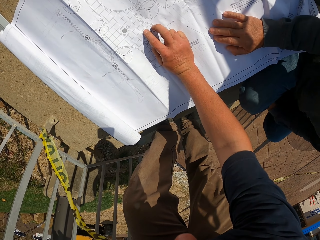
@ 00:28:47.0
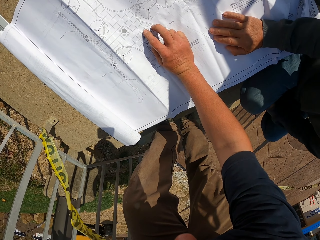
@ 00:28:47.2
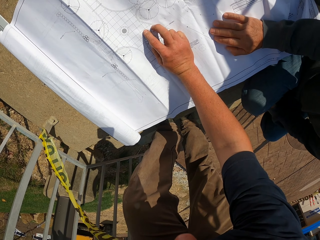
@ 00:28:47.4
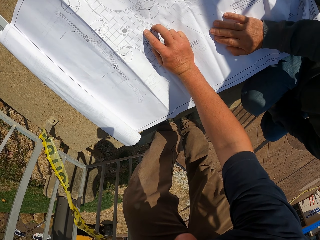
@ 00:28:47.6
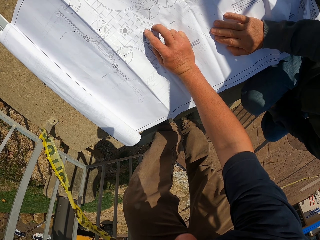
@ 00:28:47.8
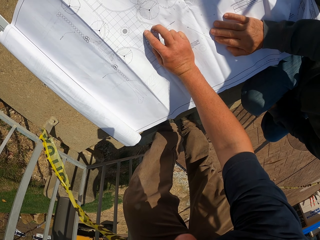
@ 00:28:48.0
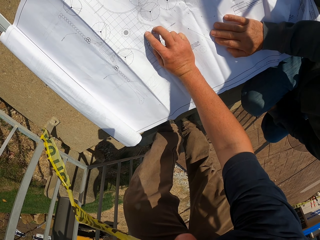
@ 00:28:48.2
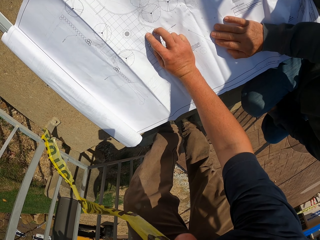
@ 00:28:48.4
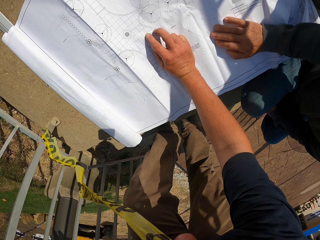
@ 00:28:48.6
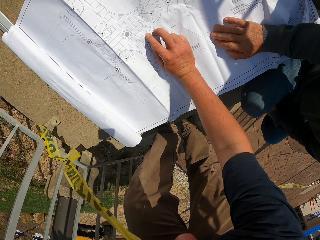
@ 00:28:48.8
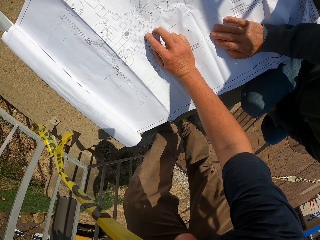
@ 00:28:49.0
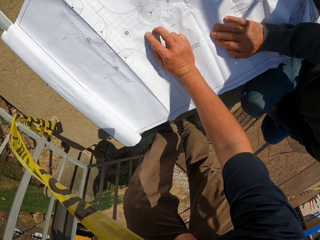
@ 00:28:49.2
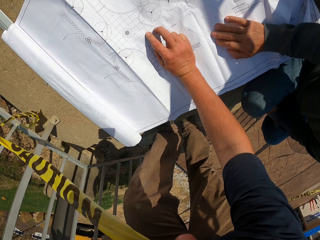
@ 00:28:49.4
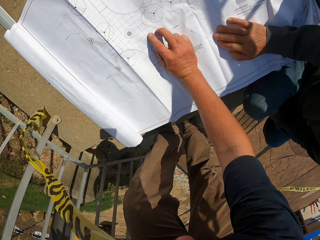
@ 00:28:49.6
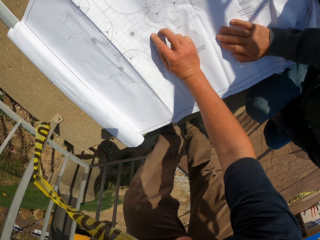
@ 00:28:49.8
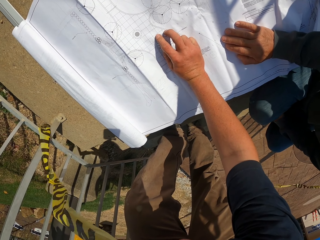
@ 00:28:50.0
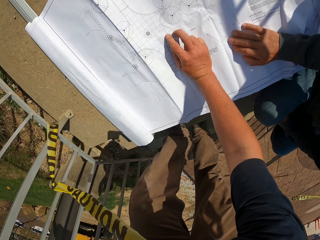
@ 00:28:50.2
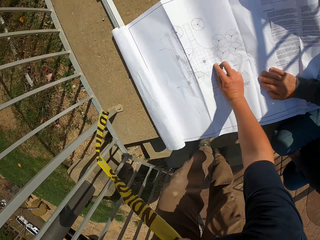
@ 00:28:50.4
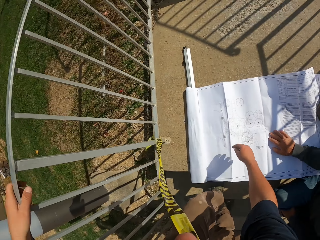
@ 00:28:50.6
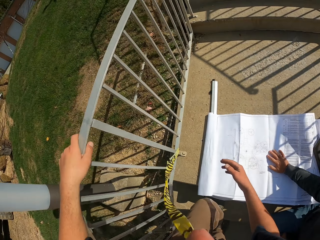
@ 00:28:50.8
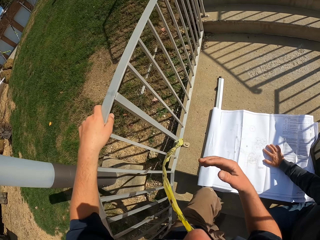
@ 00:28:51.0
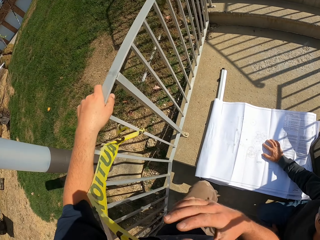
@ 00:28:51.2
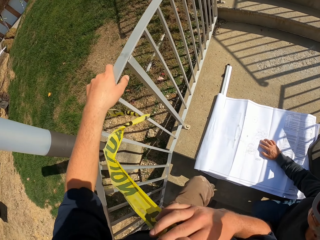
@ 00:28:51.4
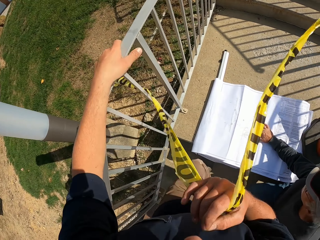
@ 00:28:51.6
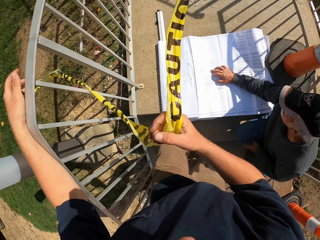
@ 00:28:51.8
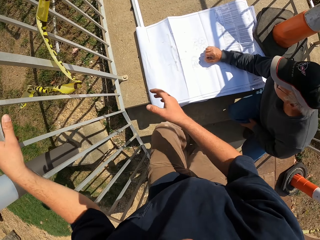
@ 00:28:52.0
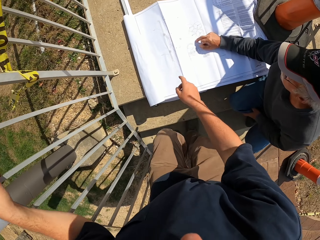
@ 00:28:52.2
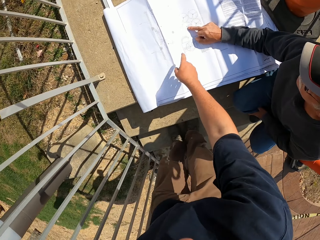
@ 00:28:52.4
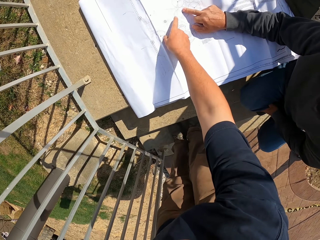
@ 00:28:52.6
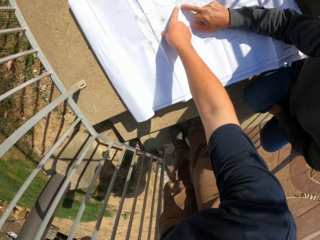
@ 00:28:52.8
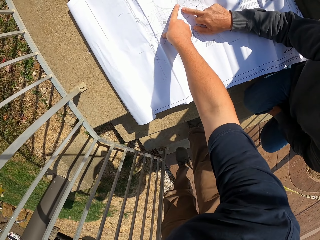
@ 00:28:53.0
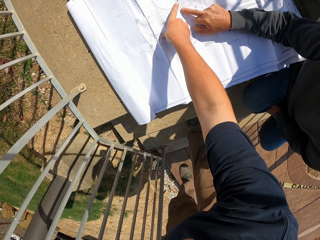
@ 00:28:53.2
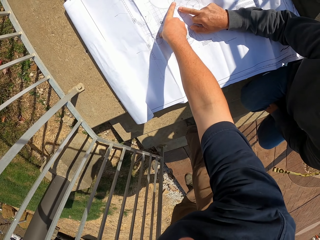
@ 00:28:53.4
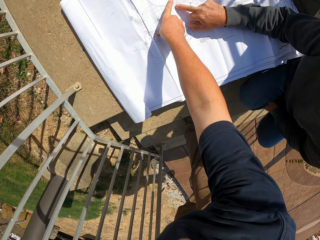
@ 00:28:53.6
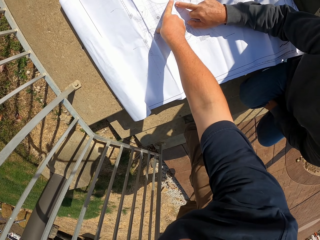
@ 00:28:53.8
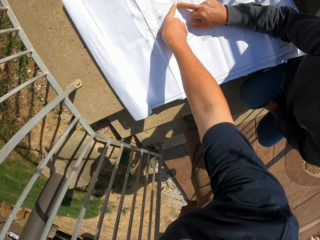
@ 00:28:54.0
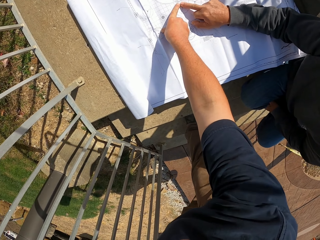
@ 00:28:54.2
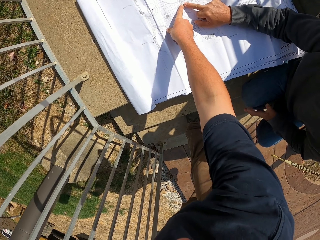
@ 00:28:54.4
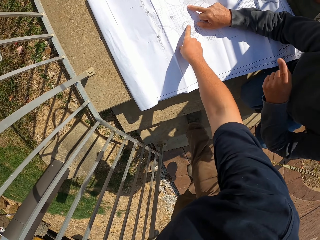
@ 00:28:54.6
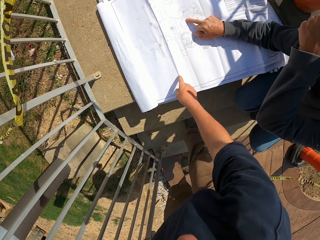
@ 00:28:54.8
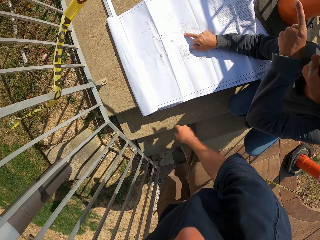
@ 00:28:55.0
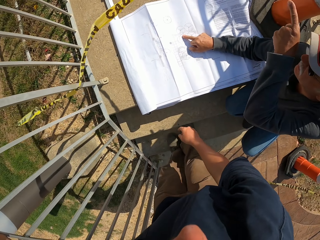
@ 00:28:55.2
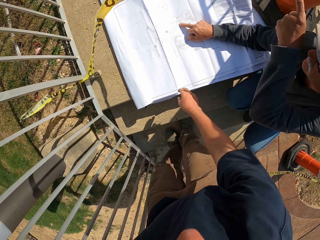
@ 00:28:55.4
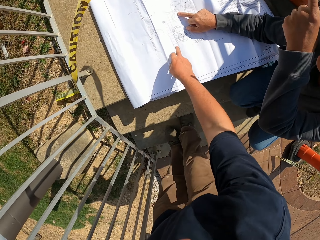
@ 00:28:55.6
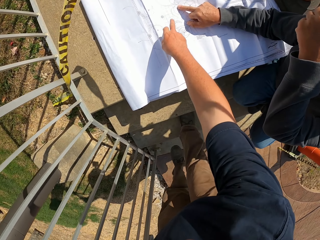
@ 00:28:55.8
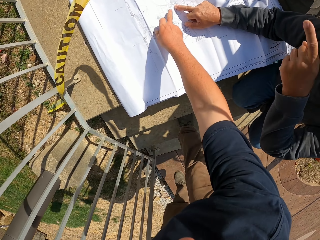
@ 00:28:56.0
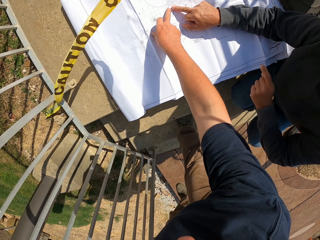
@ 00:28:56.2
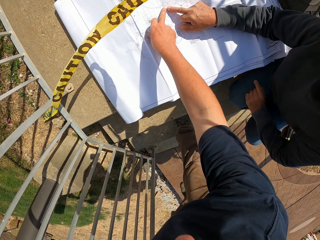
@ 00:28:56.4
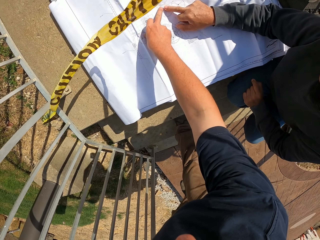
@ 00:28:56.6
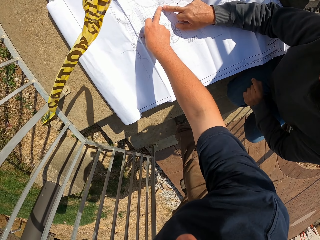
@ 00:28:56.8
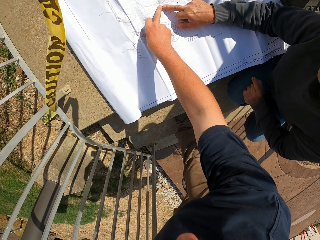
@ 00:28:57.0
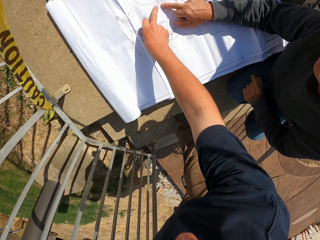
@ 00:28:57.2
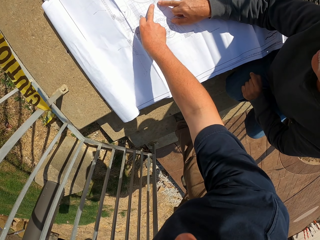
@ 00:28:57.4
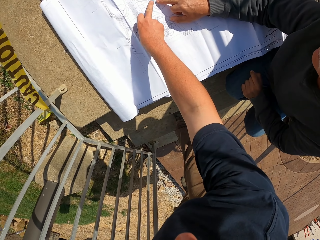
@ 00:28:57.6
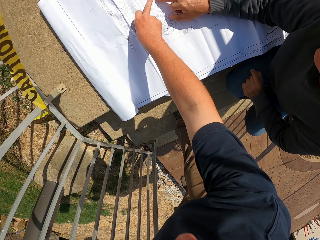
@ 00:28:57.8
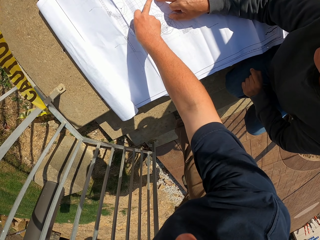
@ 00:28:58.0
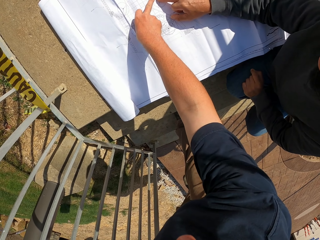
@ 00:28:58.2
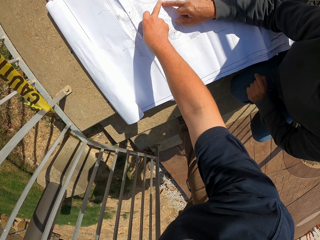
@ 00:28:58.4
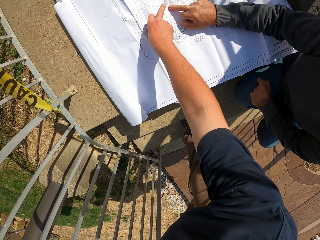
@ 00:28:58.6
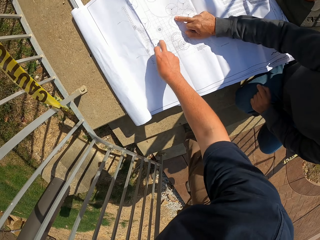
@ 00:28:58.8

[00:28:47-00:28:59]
The camera wearer looks around. They hold the railing, move the boundary tape, and point at the construction plan or sheet of paper. A man points to the sheet of paper. The man makes gestures with his hand. The camera wearer points at the construction plan.

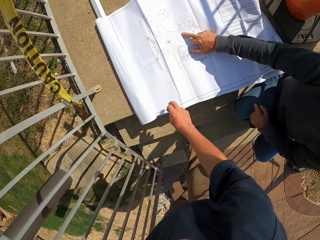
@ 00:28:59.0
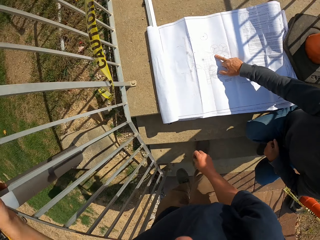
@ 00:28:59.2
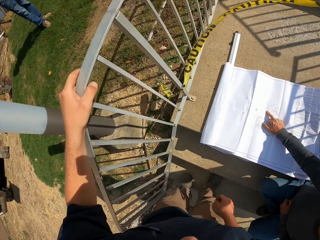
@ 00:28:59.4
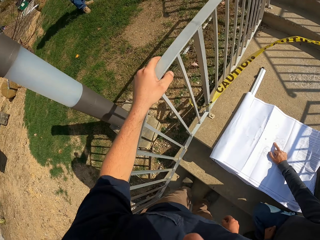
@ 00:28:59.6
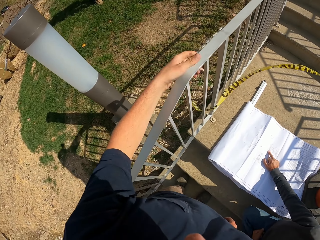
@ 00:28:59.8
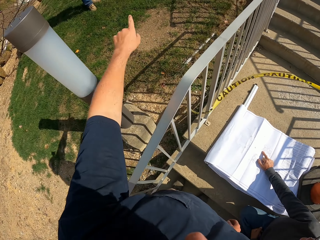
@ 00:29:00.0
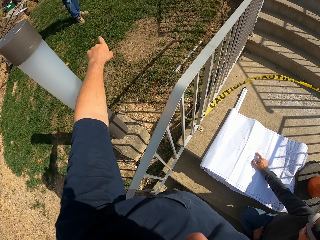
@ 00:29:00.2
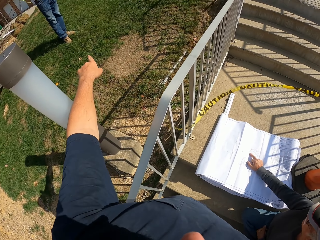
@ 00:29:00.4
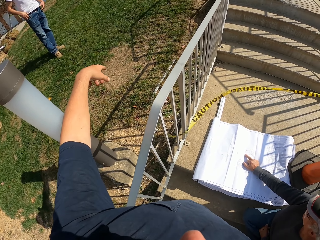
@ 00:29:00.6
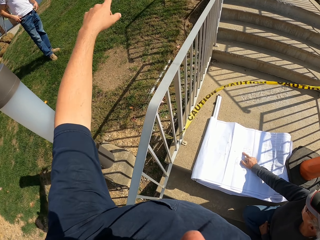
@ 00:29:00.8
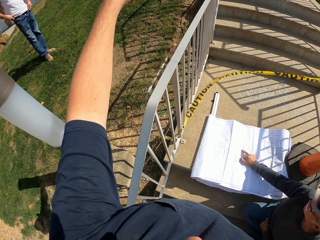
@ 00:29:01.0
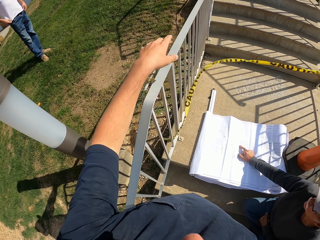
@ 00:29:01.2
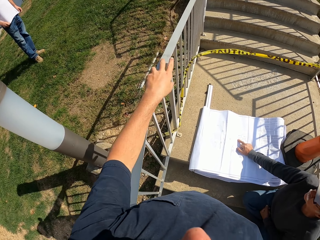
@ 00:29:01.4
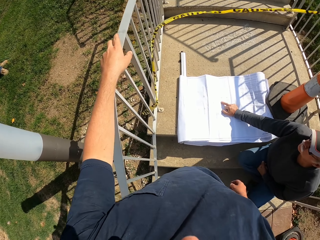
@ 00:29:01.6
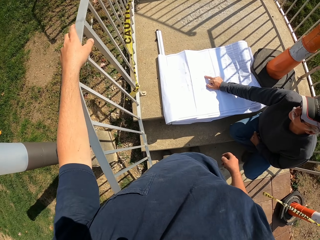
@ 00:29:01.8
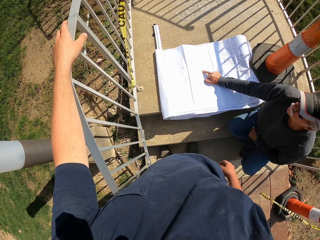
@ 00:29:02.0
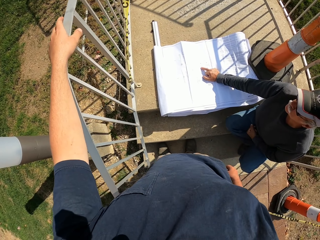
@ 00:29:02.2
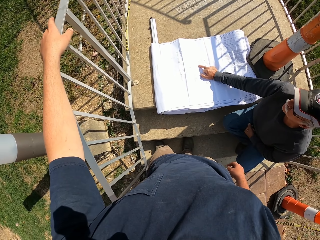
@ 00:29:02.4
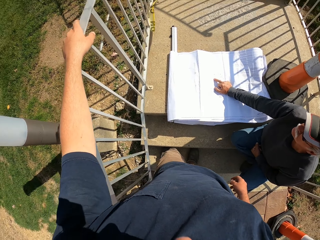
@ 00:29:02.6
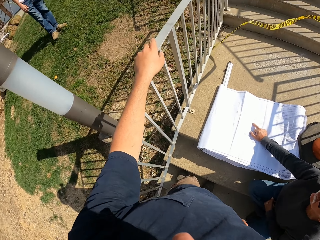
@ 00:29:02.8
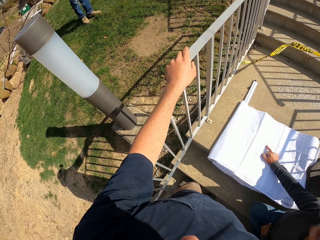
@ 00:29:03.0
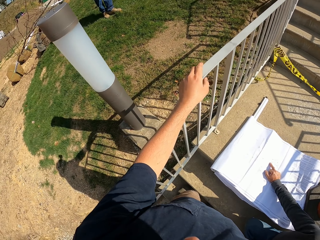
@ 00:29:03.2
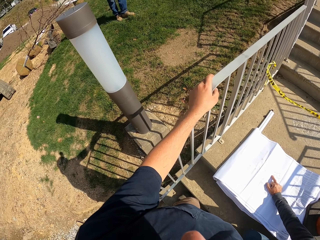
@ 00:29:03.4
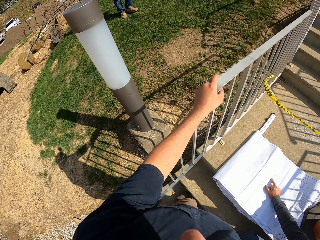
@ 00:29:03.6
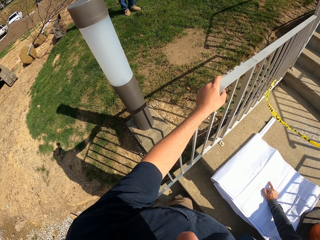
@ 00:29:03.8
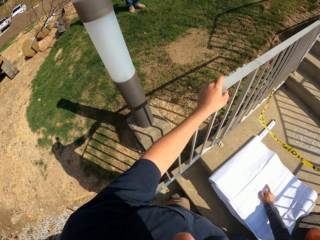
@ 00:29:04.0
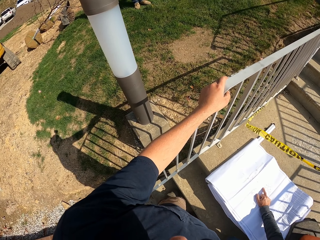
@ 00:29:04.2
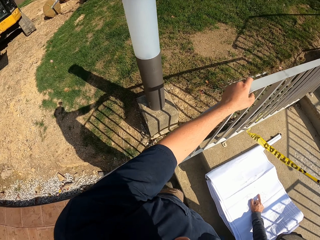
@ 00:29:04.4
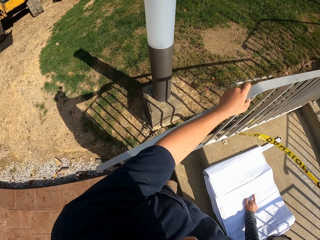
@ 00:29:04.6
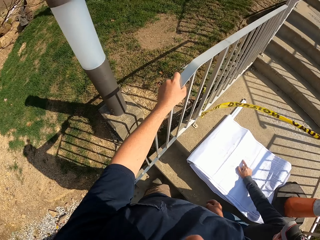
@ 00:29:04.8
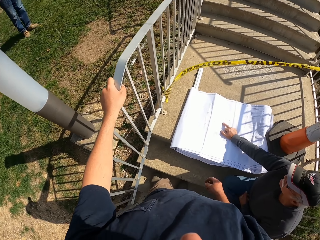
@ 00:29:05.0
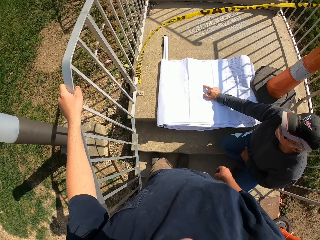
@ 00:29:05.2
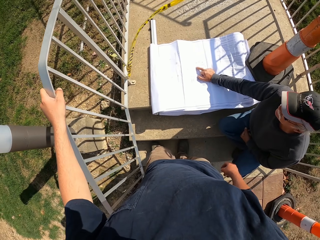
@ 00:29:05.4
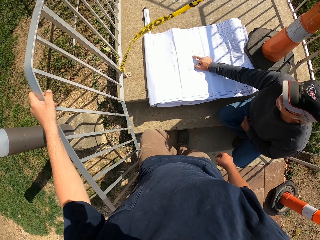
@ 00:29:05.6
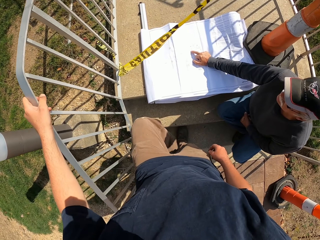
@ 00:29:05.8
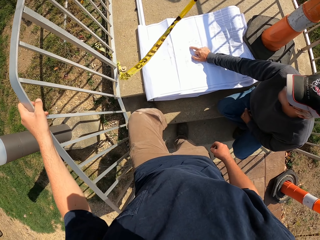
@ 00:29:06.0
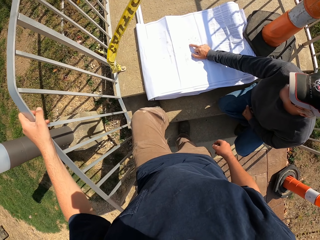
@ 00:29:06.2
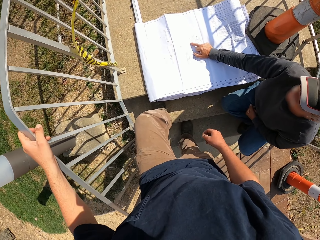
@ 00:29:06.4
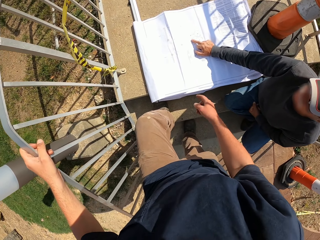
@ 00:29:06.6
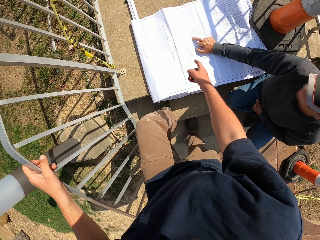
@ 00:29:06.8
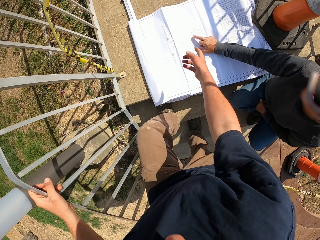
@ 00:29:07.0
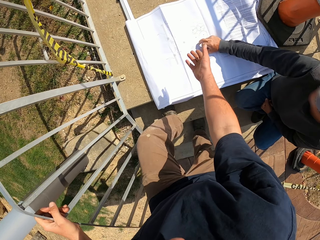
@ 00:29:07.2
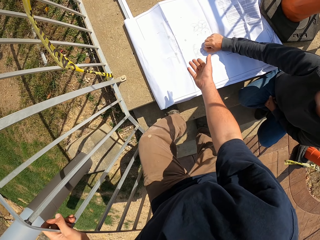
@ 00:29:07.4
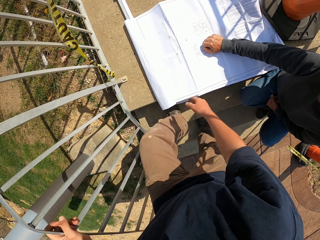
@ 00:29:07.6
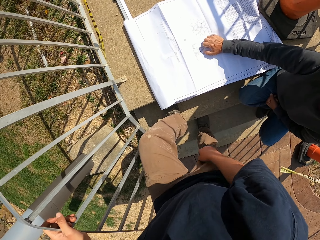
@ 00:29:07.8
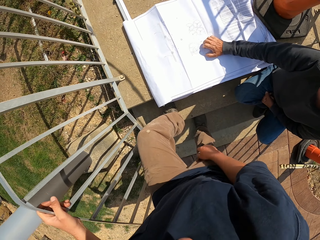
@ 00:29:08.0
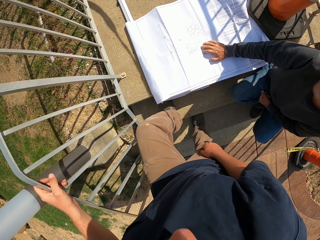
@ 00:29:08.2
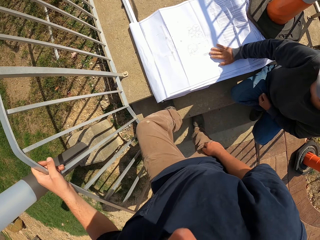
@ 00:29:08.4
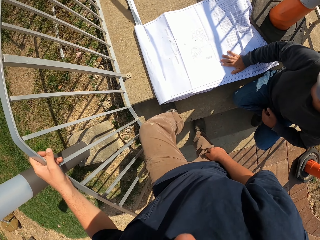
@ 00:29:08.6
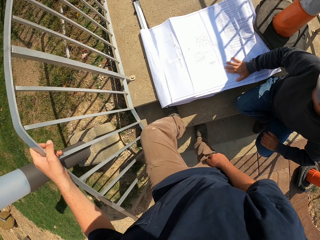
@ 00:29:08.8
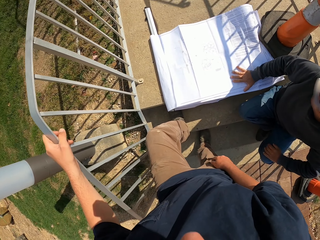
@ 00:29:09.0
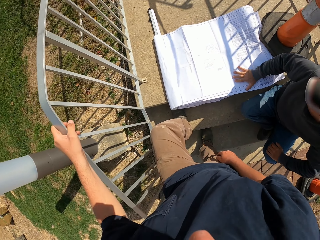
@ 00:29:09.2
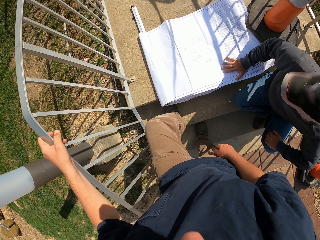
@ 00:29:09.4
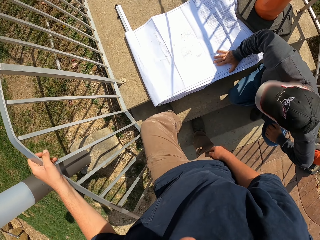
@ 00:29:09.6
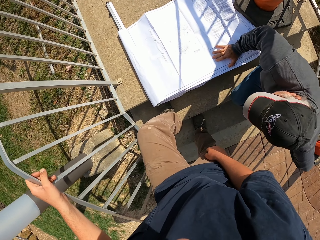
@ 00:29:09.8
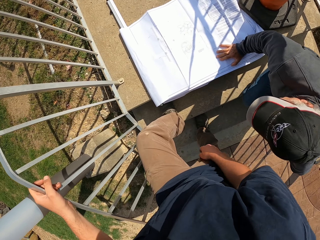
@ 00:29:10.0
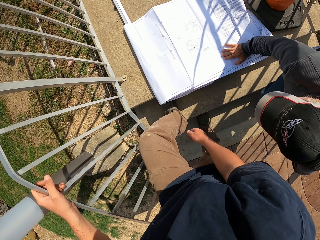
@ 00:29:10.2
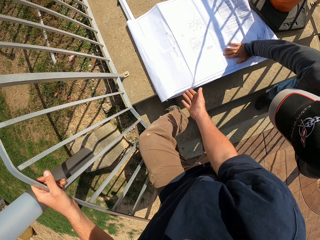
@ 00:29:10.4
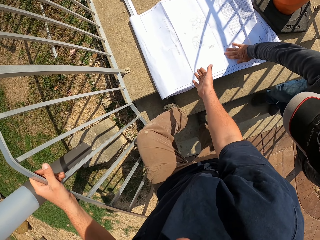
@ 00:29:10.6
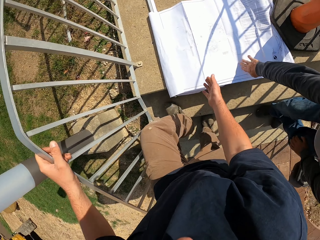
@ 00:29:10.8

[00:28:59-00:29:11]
The camera wearer looks around. He makes gestures with his hands. He points a finger. A man stands in the compound. The camera wearer looks down. He holds the railing. He looks around. He points at the construction plan. He makes gestures with his right hand.
